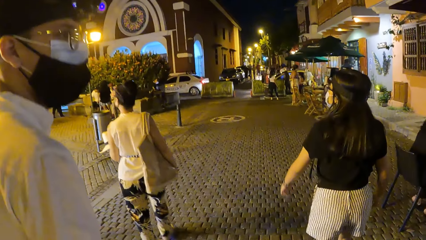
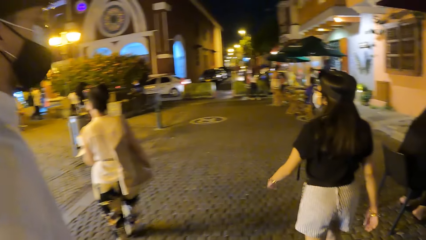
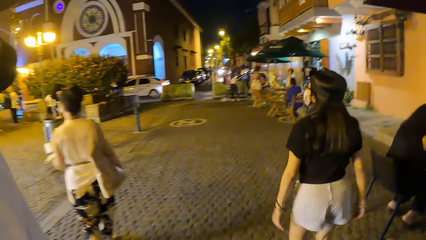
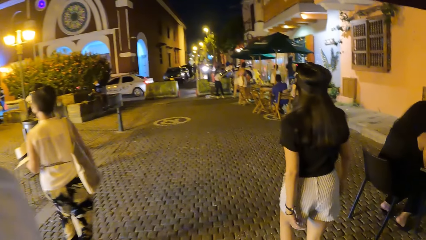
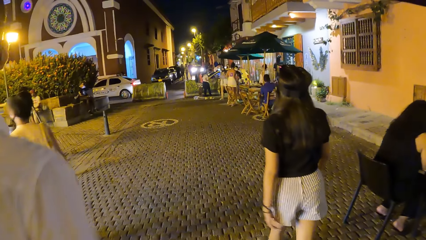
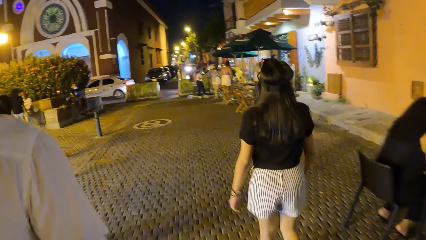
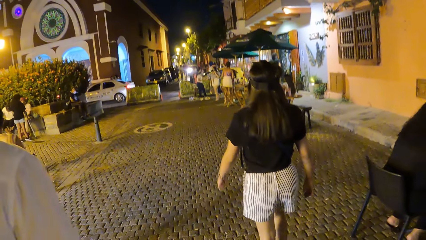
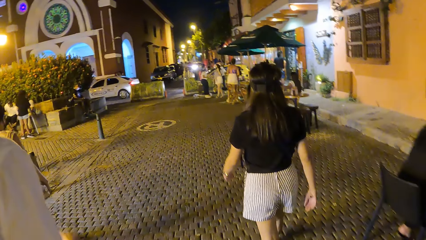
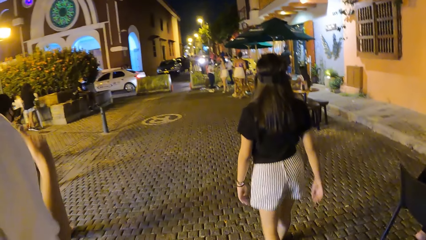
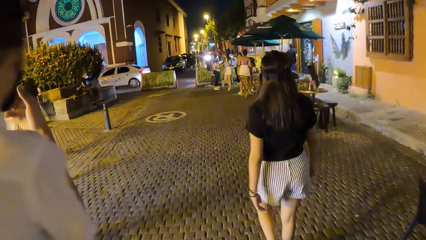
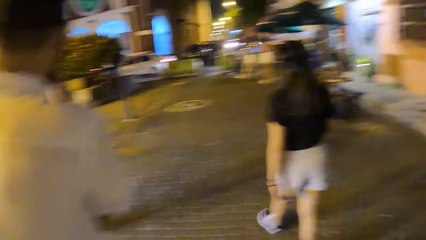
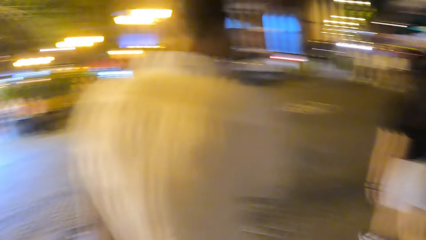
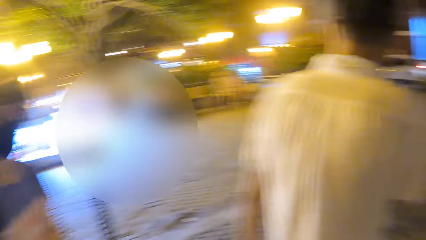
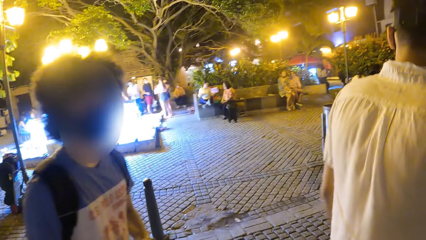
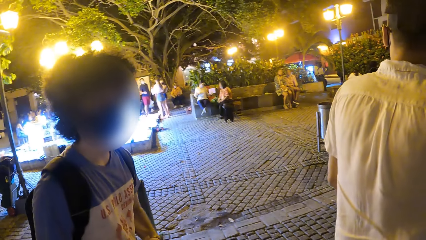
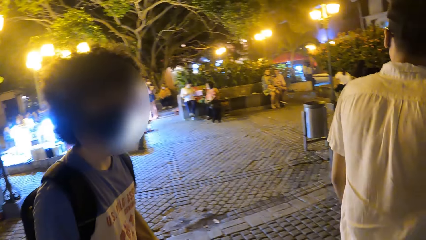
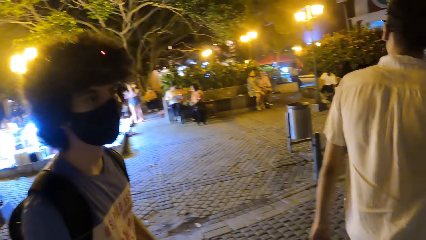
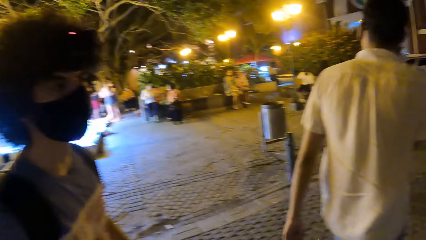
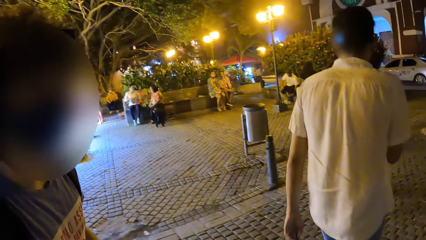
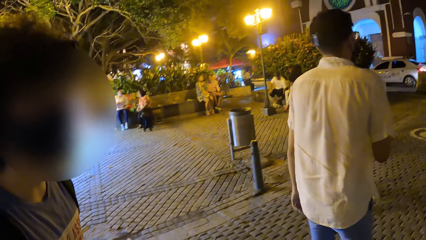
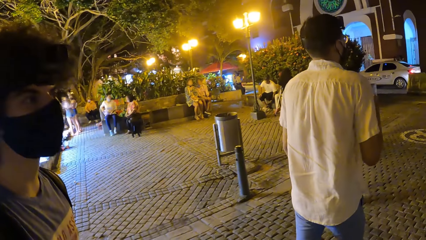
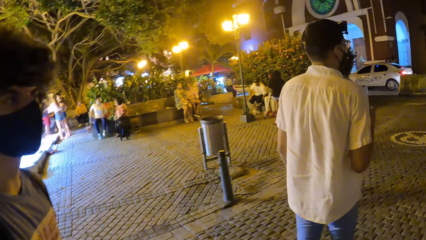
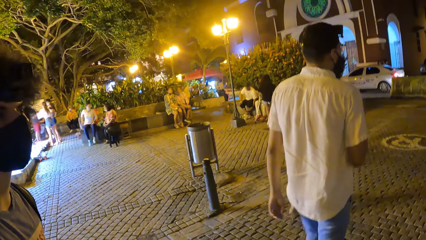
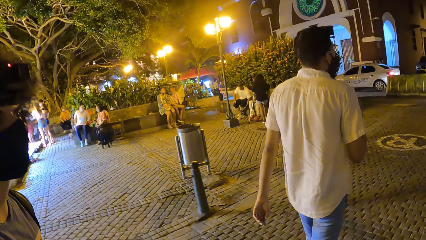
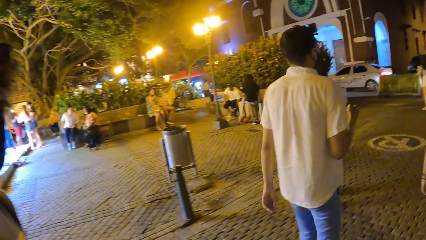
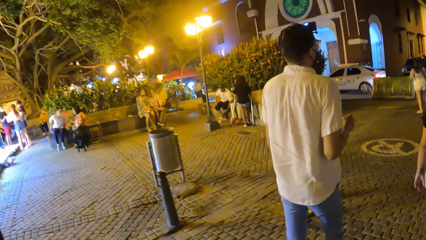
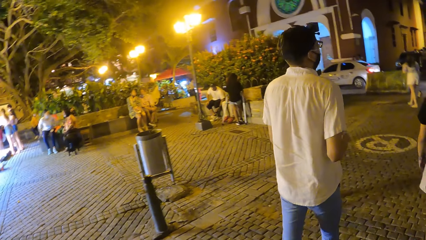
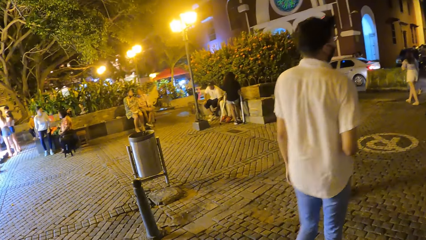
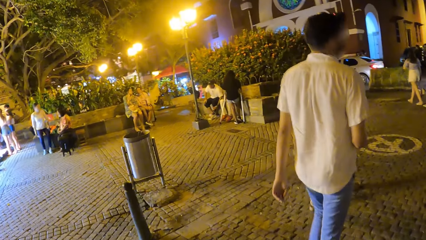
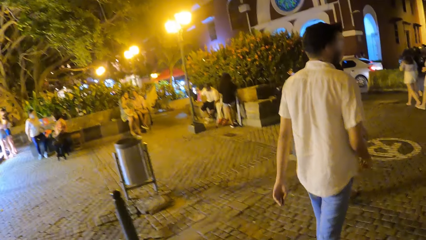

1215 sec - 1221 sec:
The camera wearer looks at a group of people.

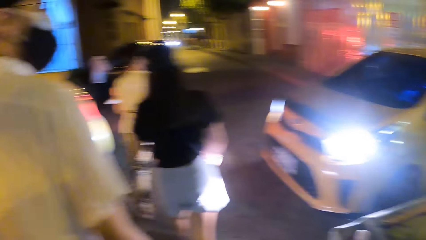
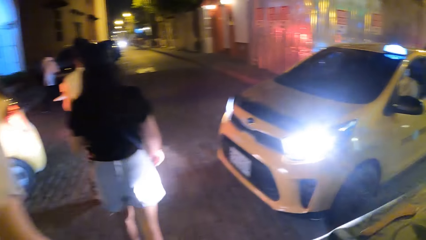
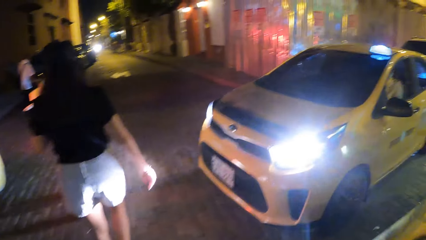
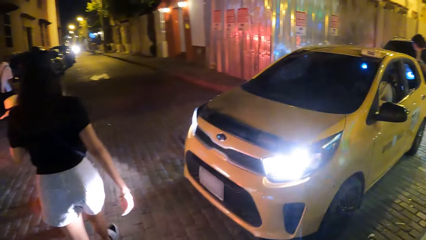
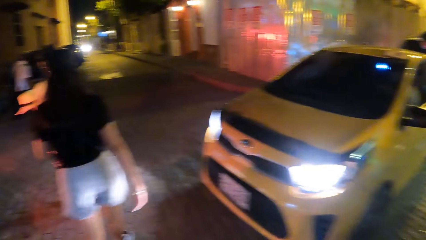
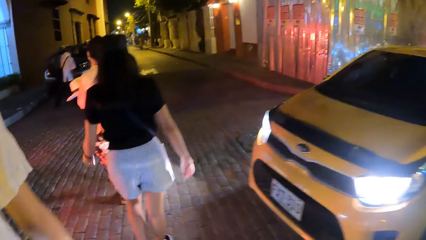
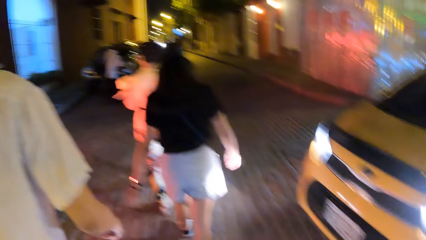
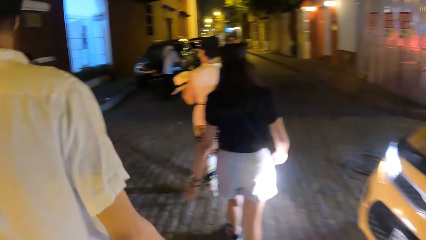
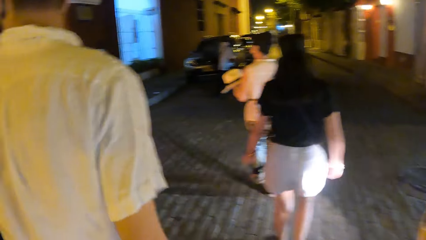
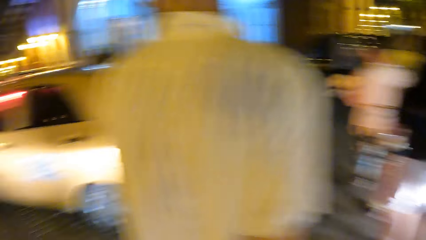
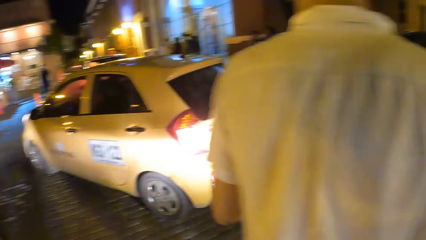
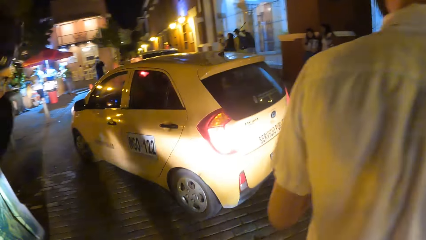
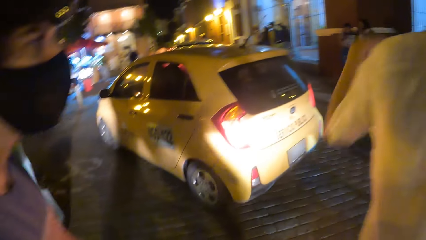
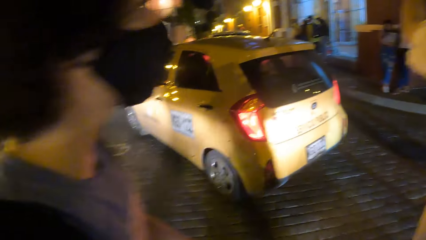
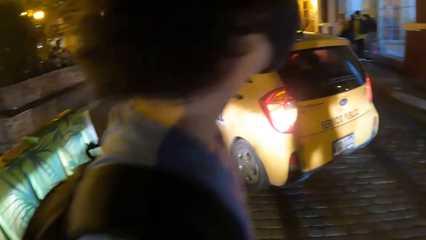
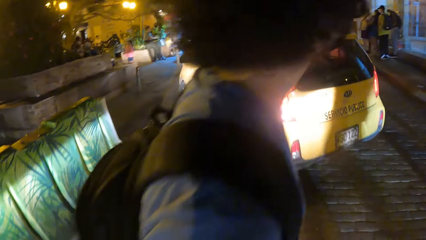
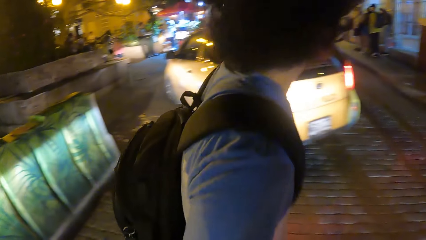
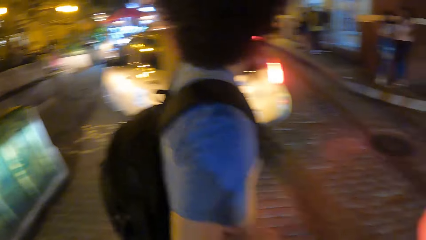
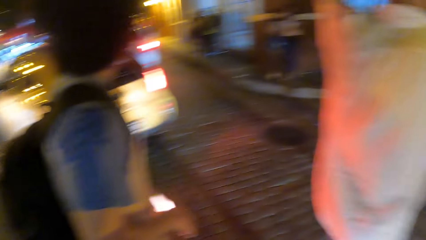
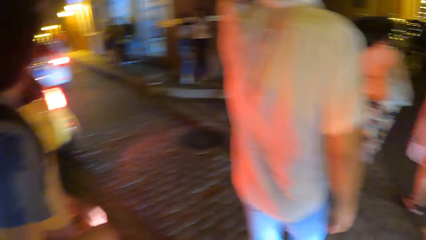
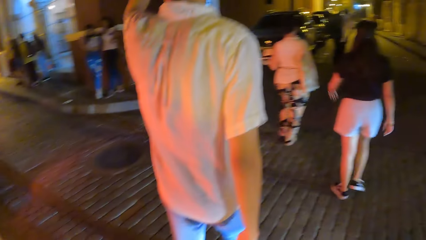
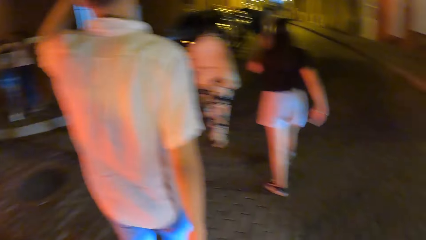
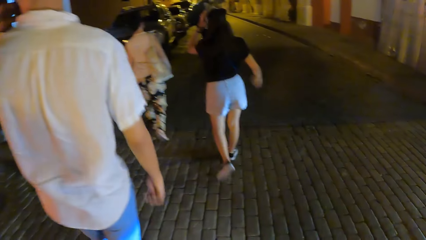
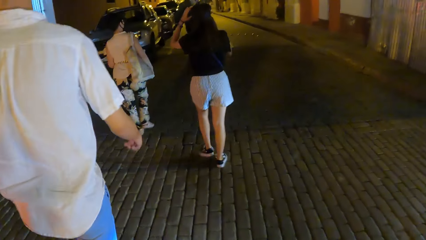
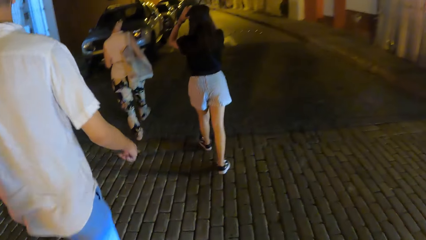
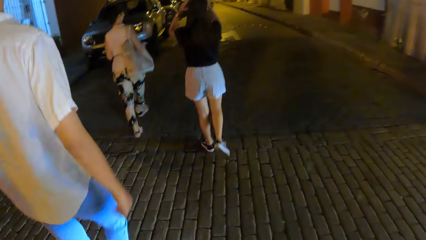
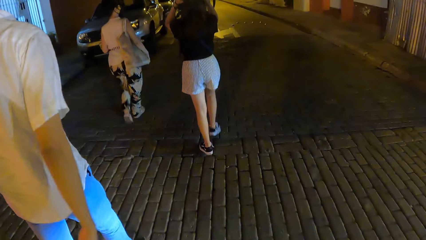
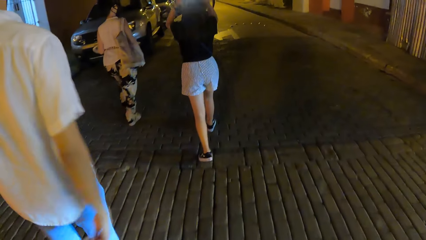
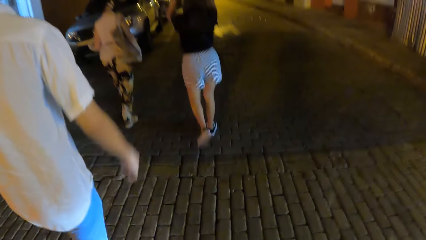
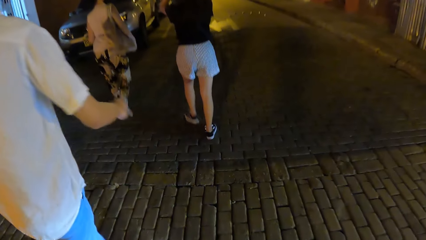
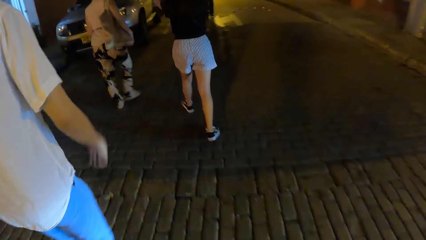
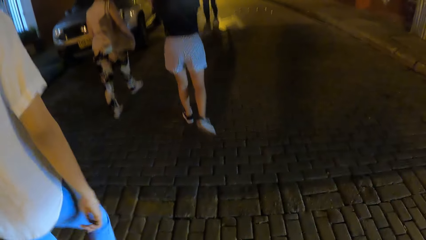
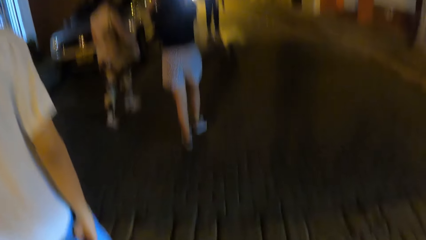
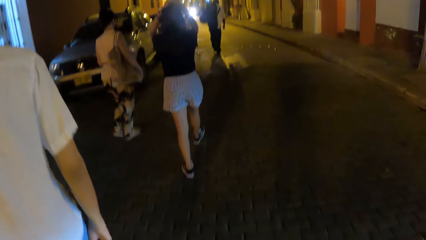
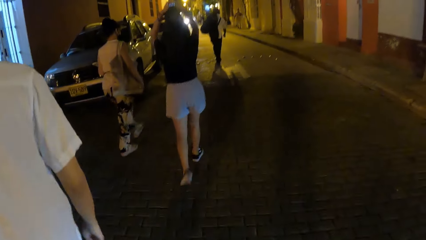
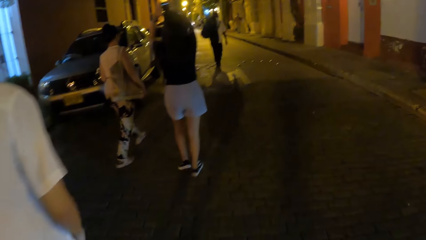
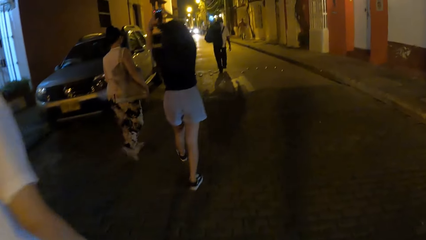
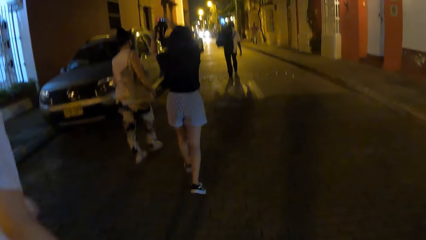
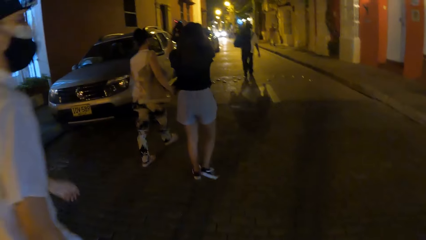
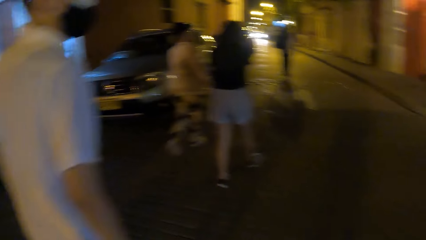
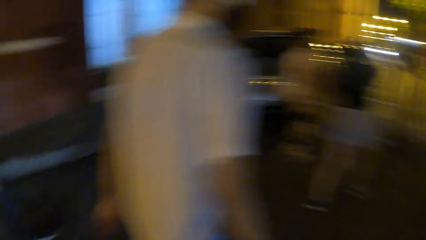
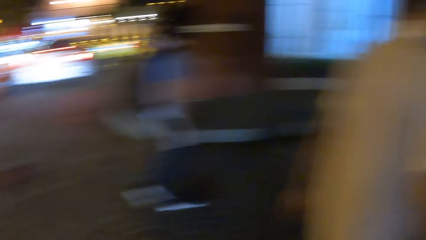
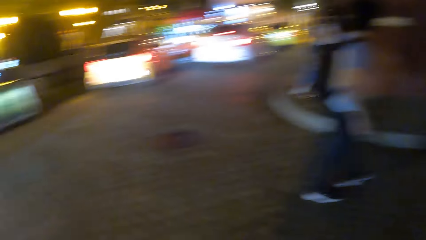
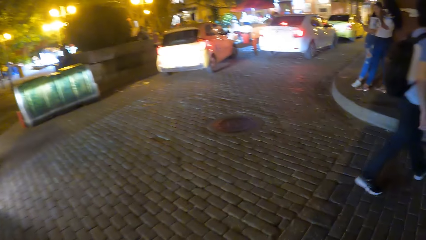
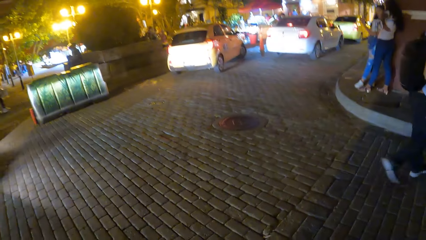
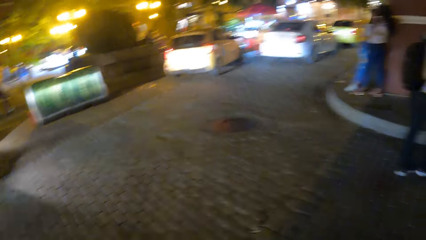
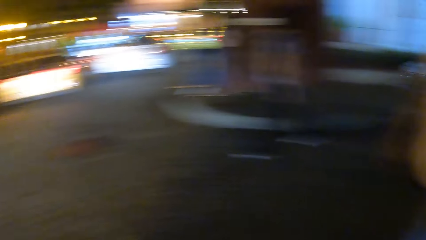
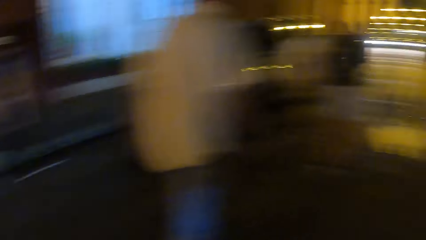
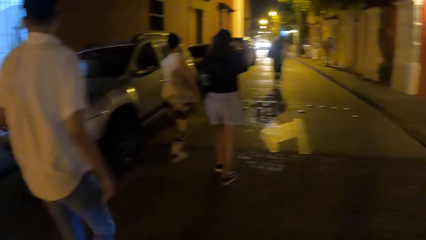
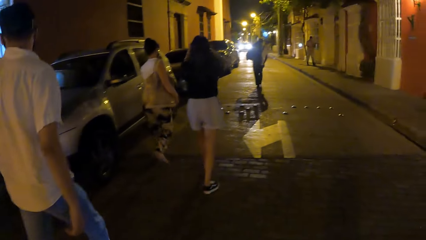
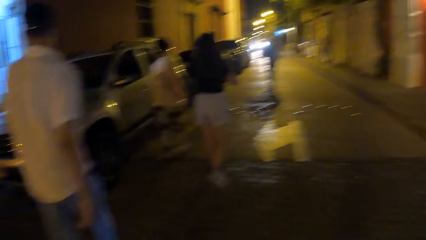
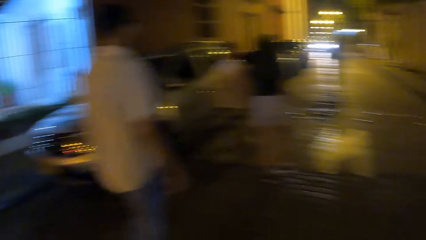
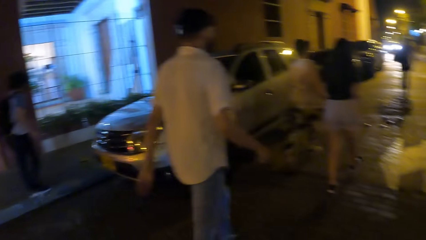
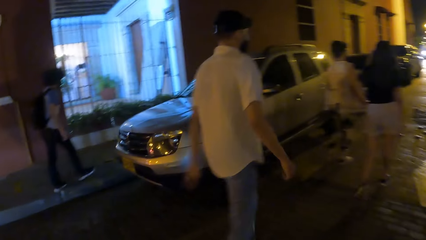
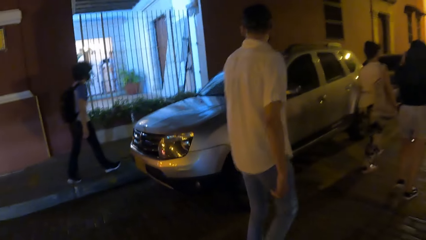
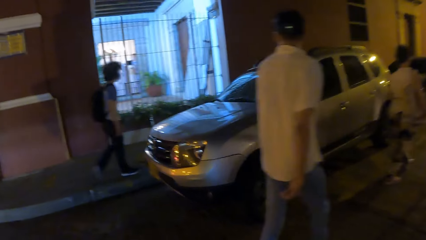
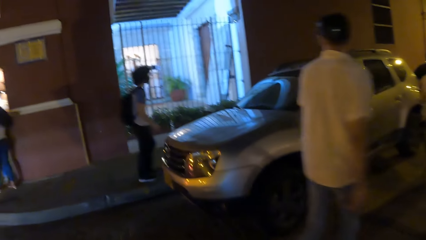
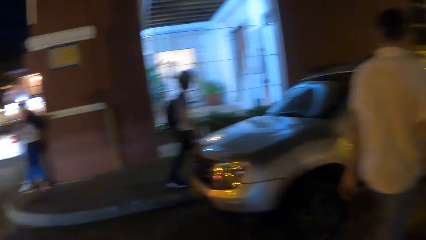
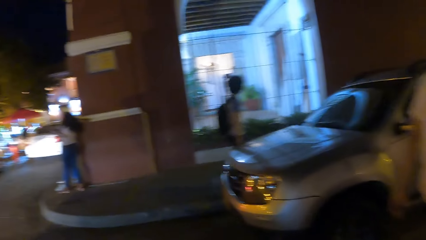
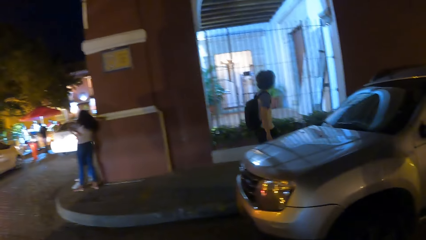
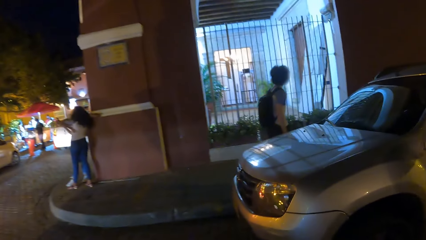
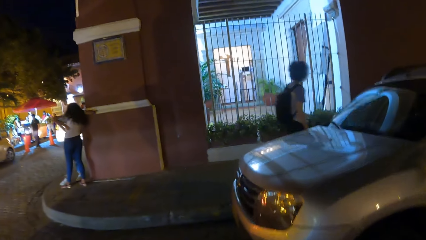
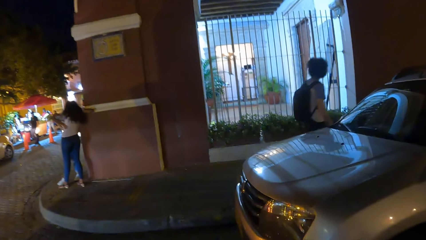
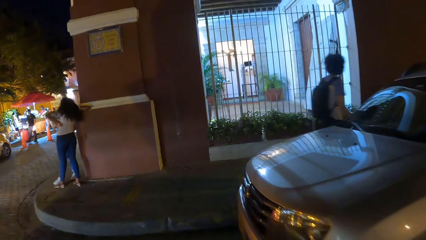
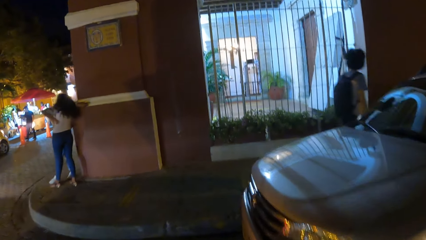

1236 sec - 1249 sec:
The camera wearer looks at a vehicle. They walk. They look around.
